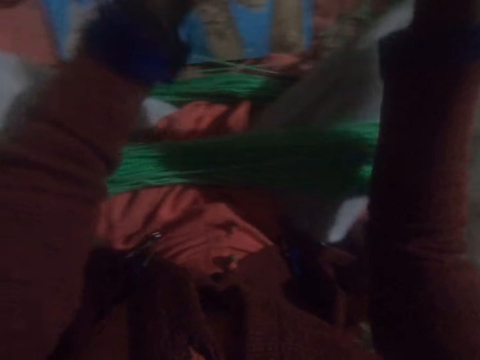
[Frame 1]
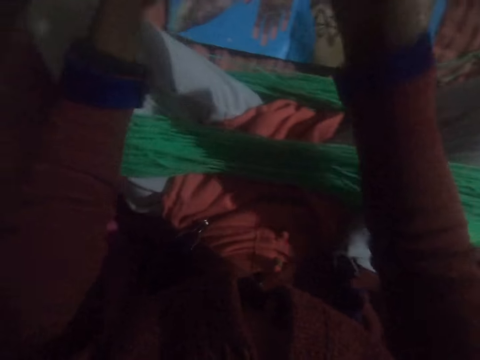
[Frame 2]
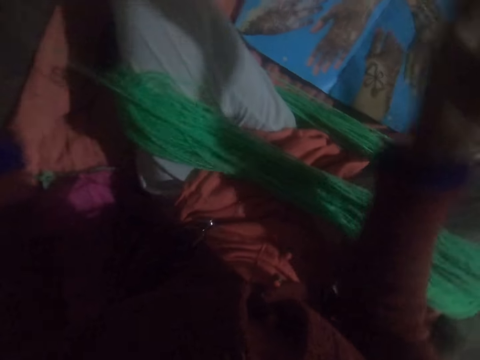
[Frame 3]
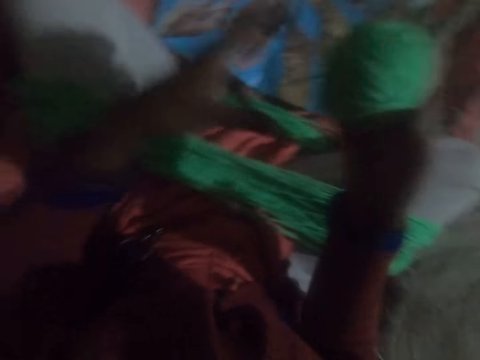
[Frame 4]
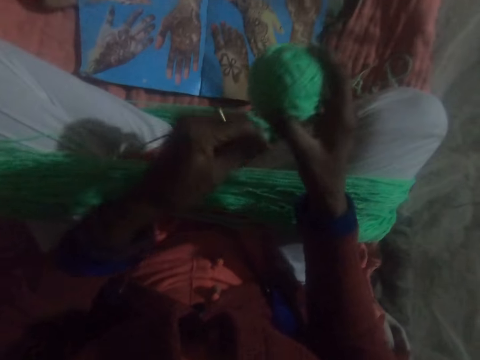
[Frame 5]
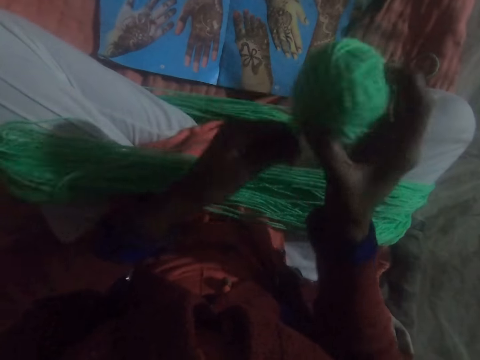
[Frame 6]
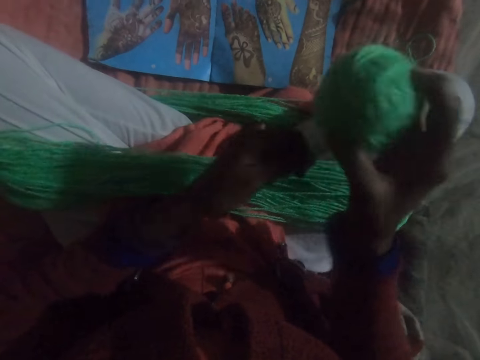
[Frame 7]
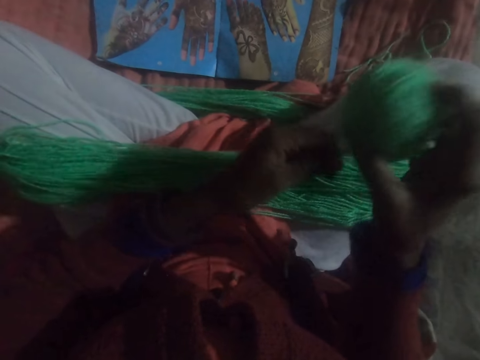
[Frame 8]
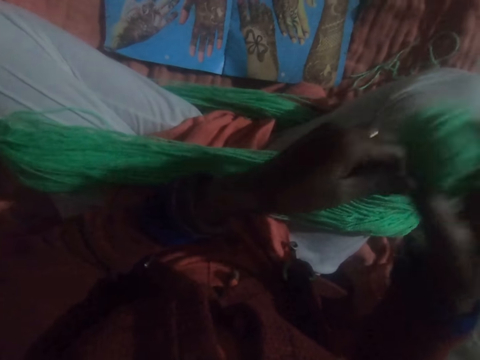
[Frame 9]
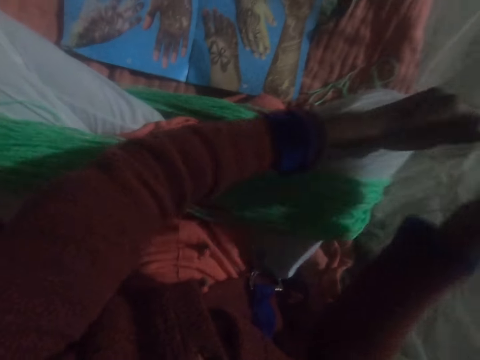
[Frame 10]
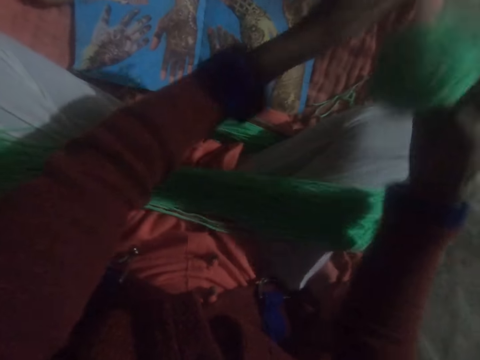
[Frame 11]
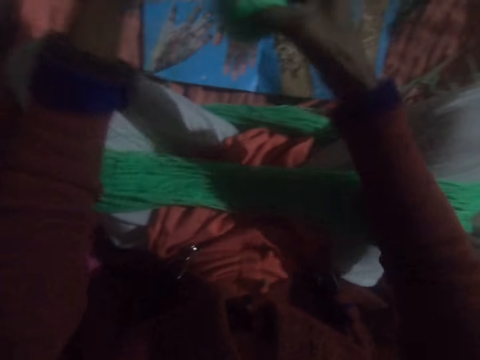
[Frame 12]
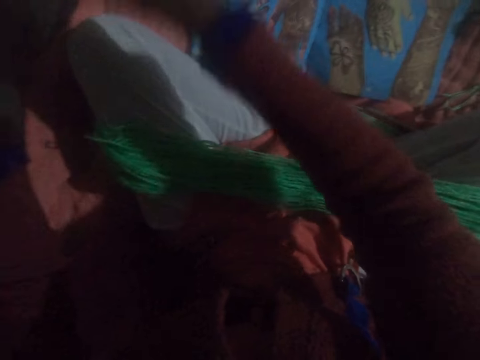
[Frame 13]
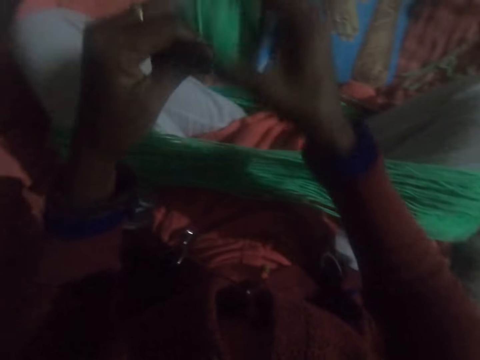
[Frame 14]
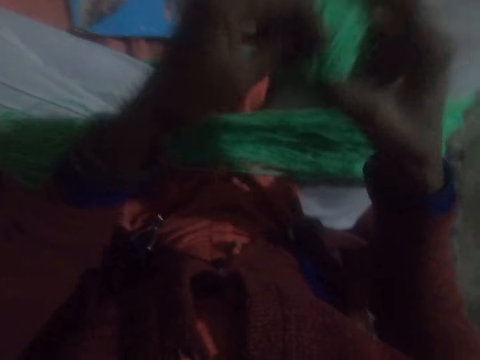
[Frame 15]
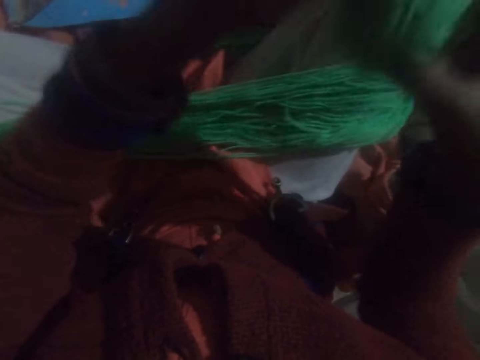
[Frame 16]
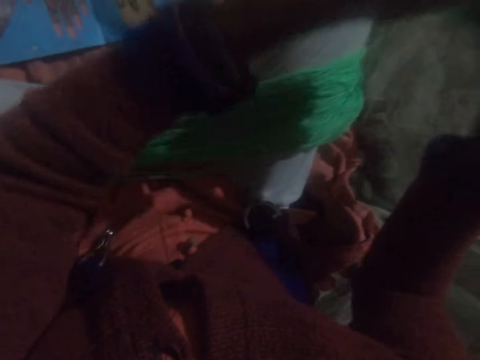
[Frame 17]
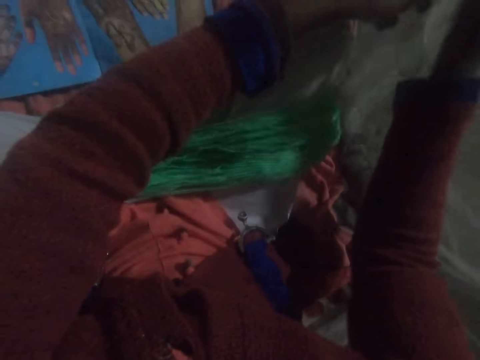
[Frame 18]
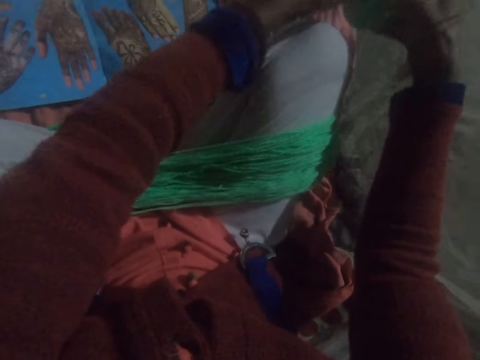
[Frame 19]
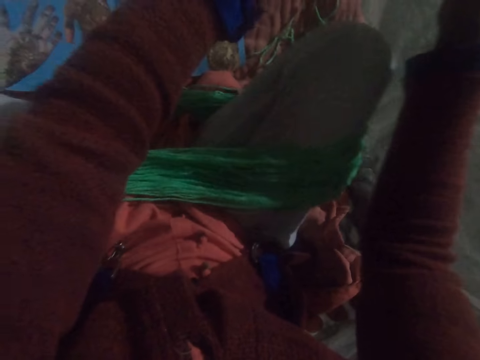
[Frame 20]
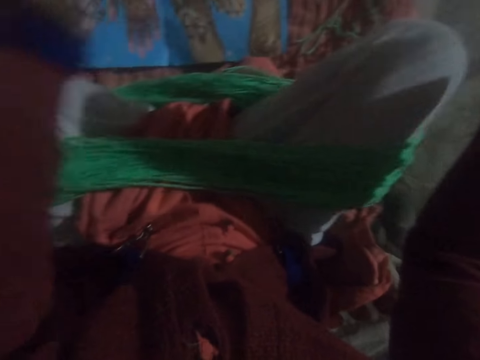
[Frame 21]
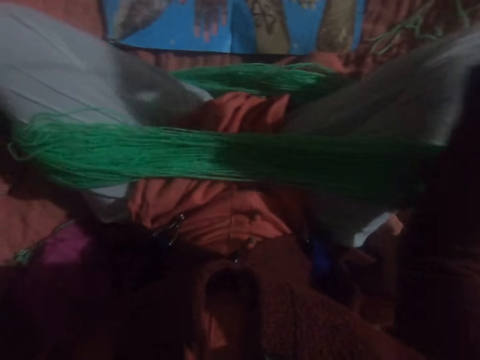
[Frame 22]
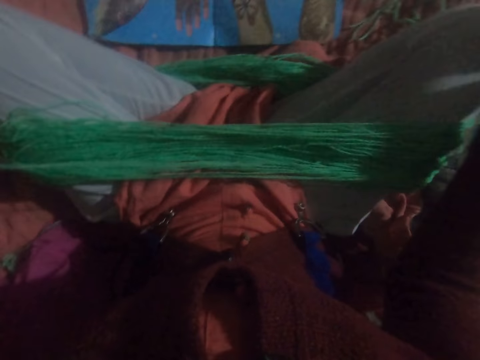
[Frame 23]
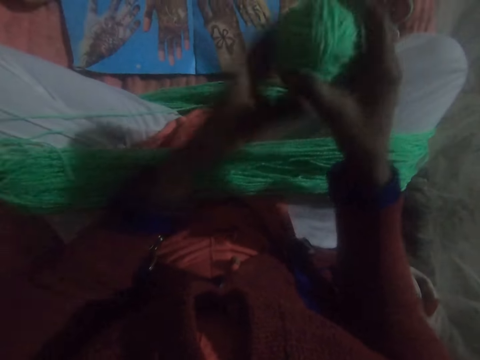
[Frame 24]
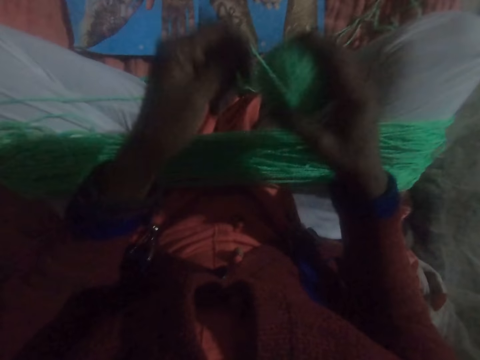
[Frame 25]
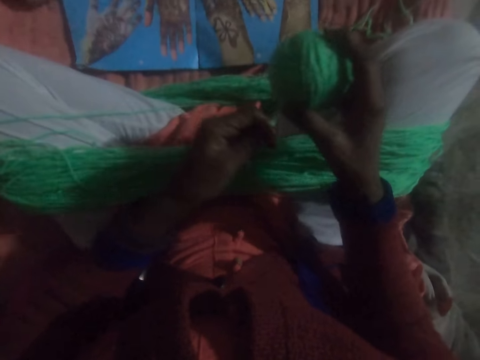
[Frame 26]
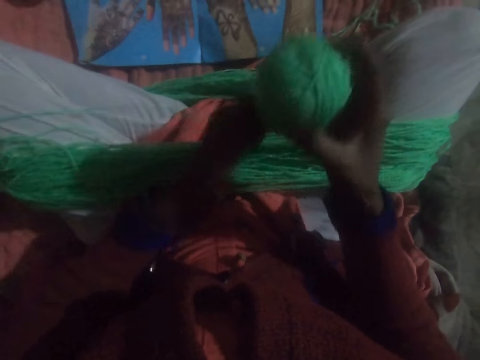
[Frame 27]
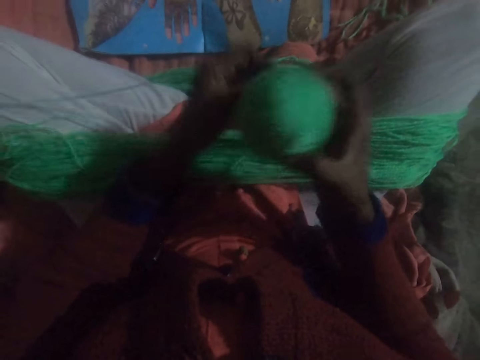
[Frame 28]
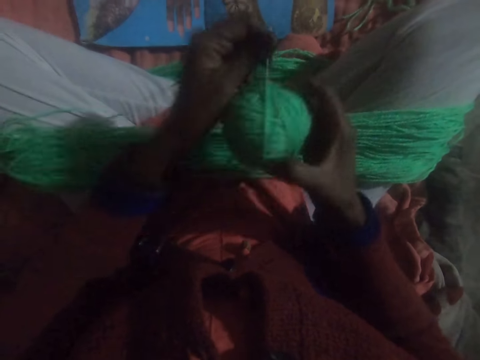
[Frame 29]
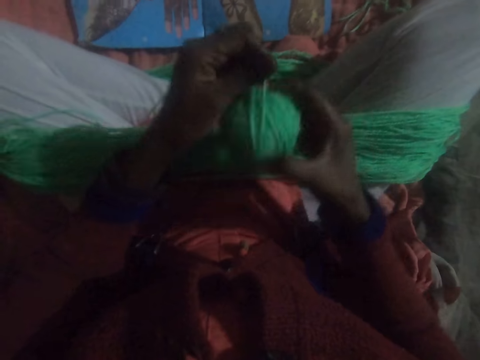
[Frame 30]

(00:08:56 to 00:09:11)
The camera wearer pulls the knitting yarn thread and rolls the knitting yarn thread into a ball. She straightens the yarn. She pulls the knitting yarn thread and rolls the knitting yarn thread into a ball. She twists the yarn on her legs together.

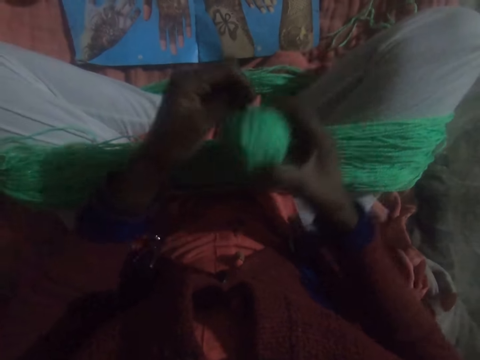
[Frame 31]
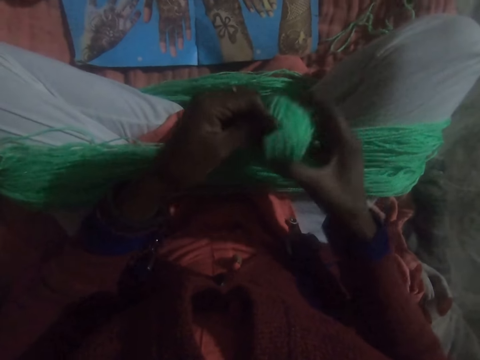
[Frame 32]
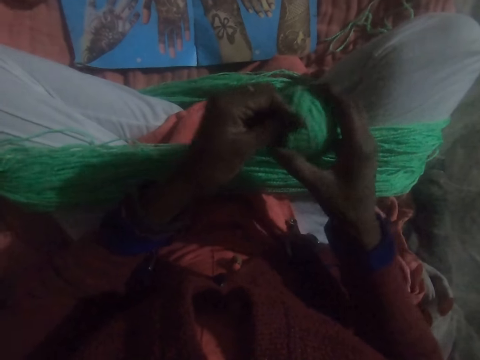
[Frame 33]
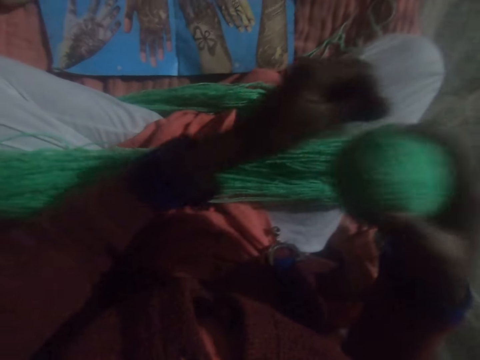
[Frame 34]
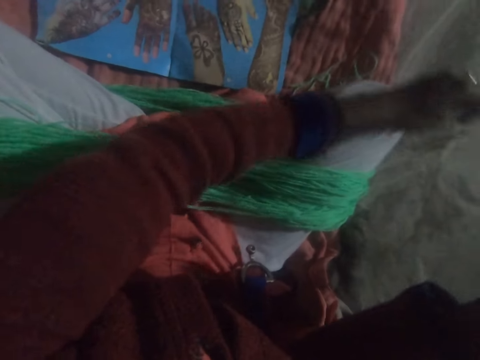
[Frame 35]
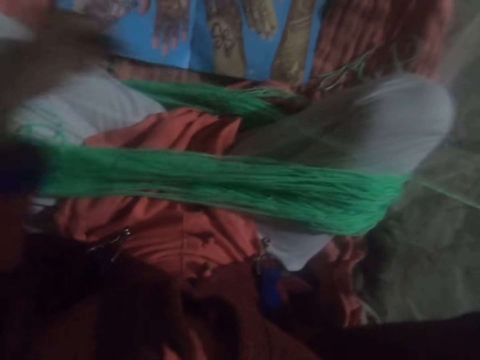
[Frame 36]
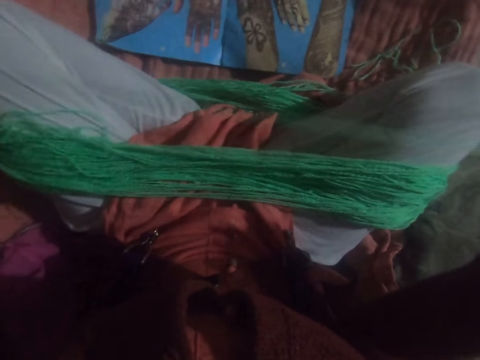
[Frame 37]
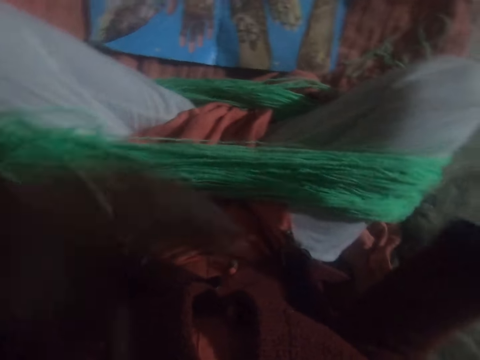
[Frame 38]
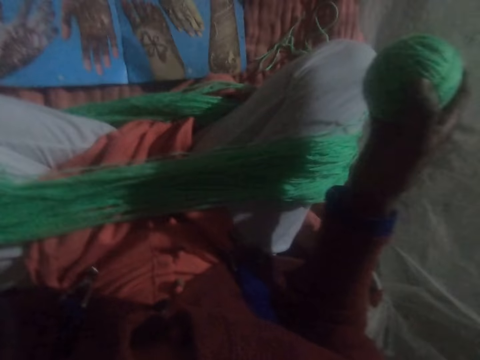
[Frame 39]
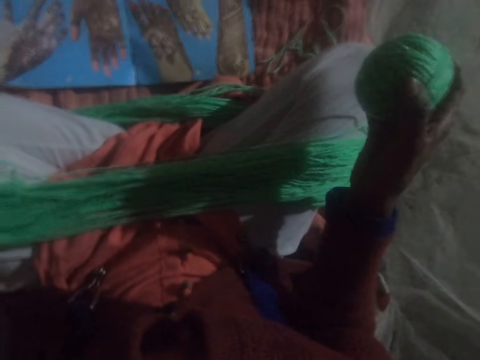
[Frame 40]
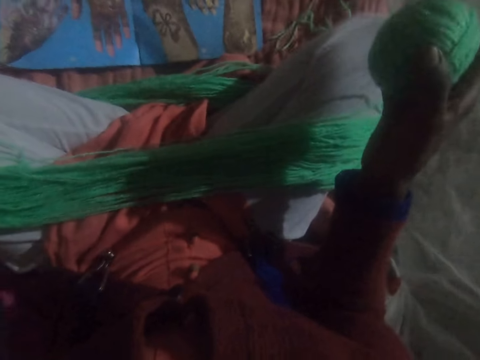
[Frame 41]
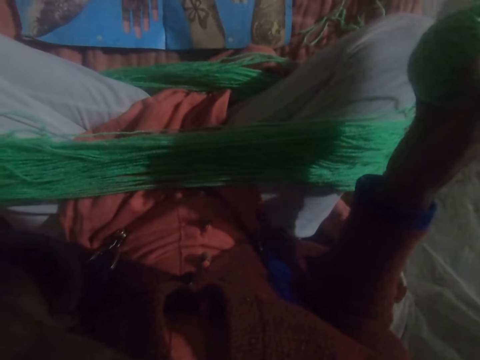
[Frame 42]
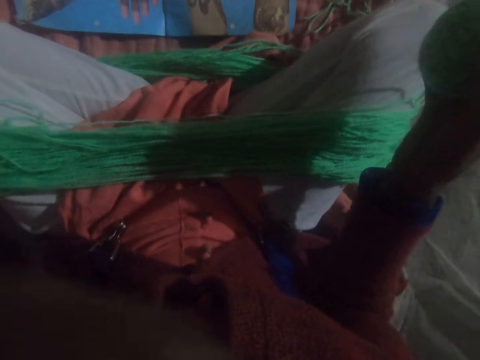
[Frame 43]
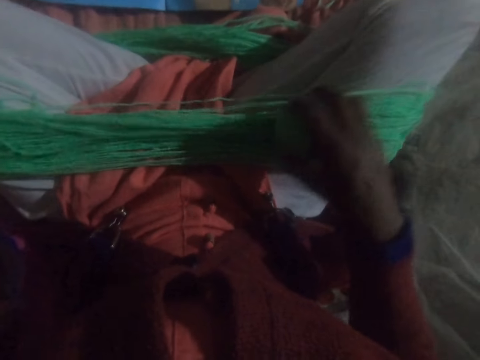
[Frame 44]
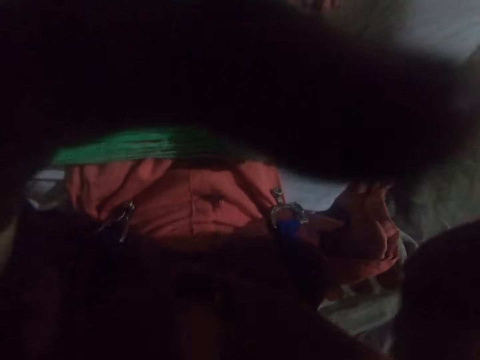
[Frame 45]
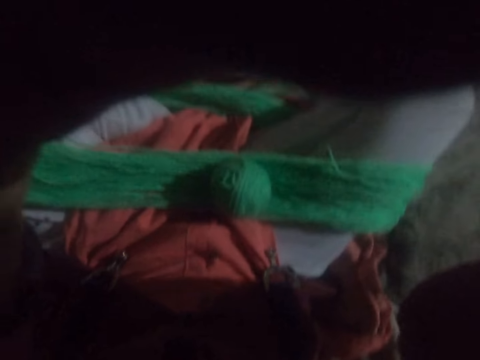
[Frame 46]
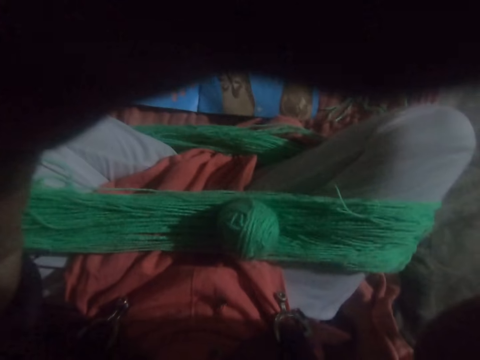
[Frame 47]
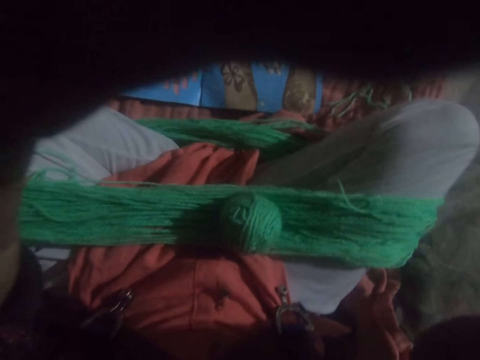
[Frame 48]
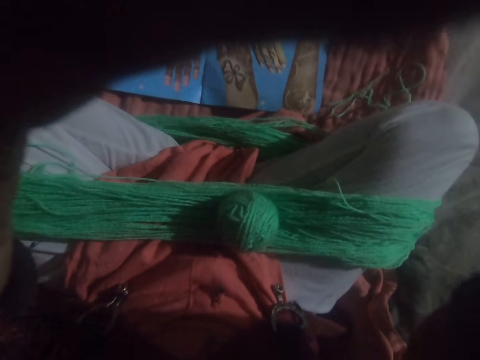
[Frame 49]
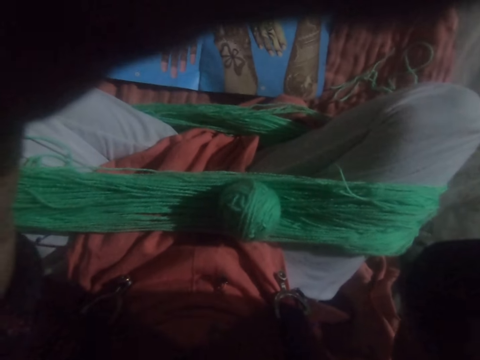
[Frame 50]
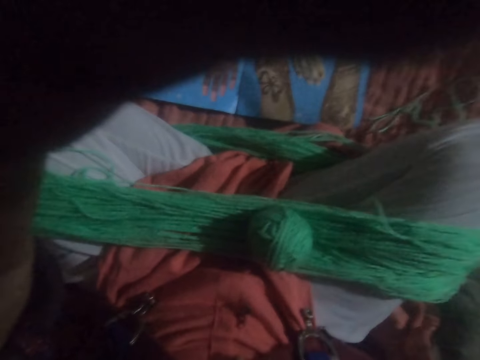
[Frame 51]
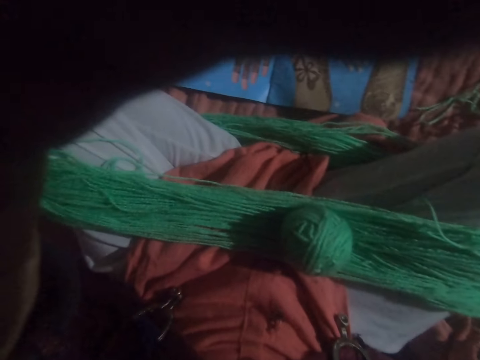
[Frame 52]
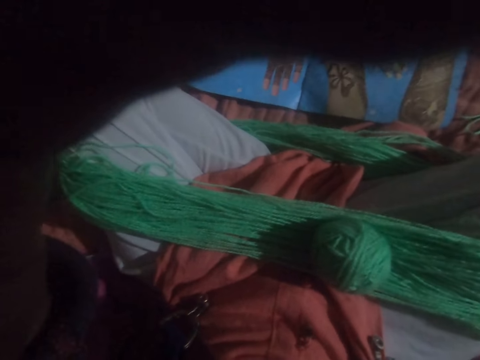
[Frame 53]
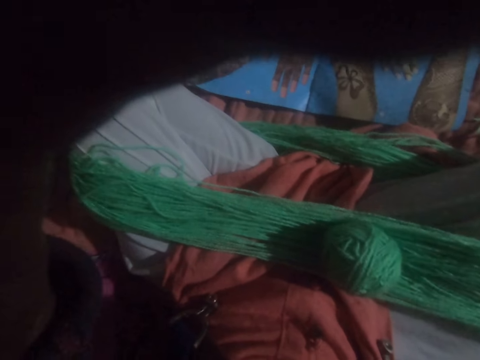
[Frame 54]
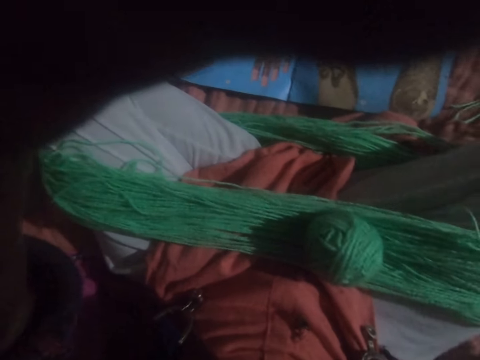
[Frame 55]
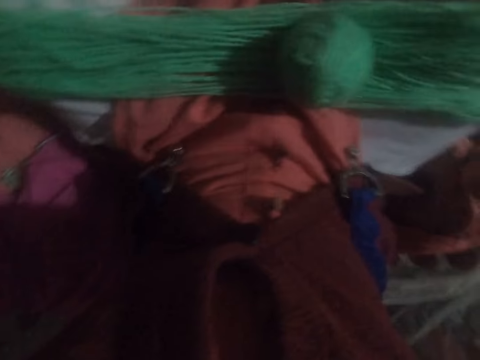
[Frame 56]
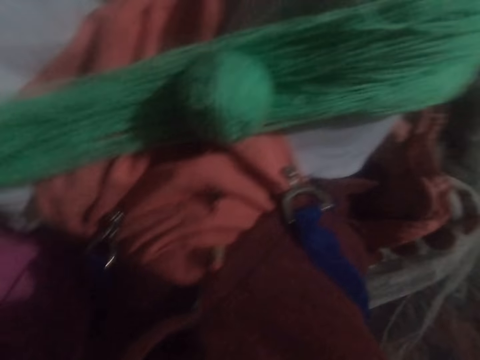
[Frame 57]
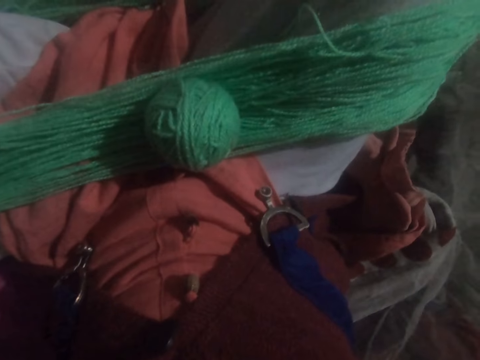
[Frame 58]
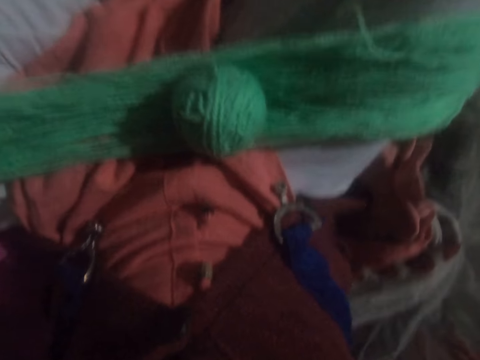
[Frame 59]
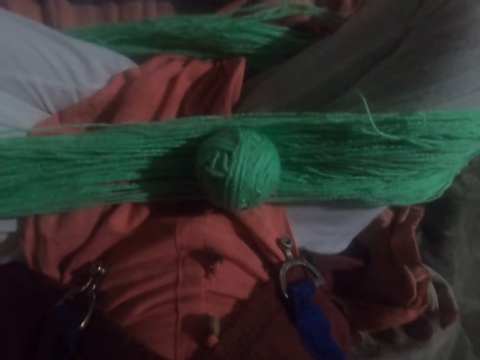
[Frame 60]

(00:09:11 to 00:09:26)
The camera wearer pulls the knitting yarn thread. She adjusts the camera and touches something. She places the ball of yarn on her lap. She adjusts the camera.
